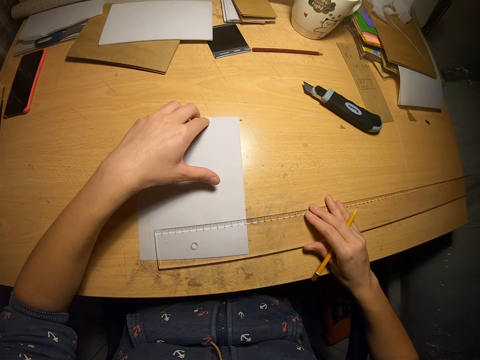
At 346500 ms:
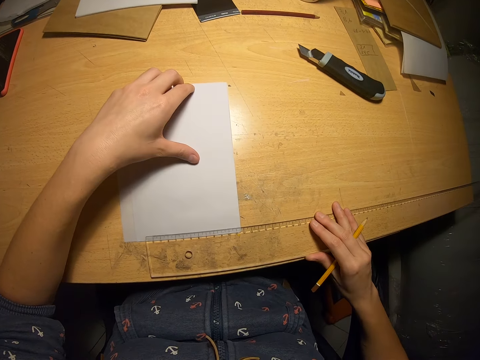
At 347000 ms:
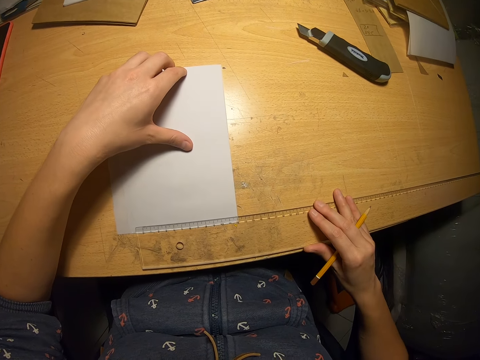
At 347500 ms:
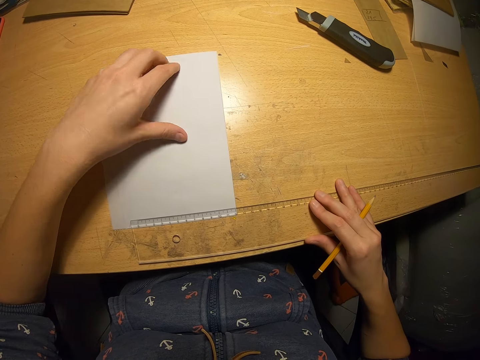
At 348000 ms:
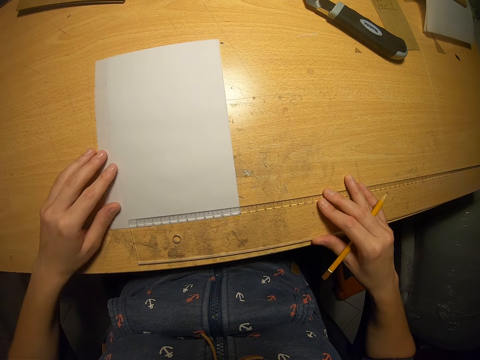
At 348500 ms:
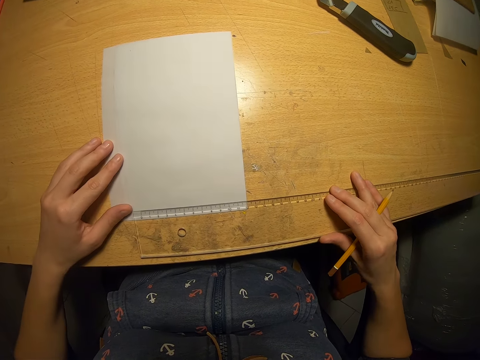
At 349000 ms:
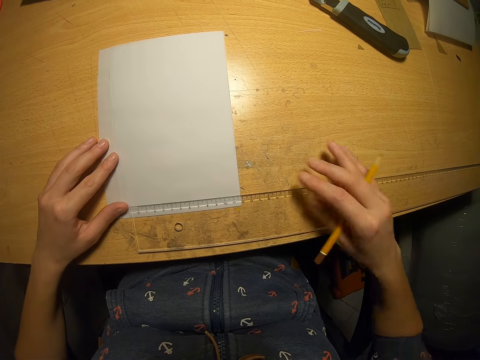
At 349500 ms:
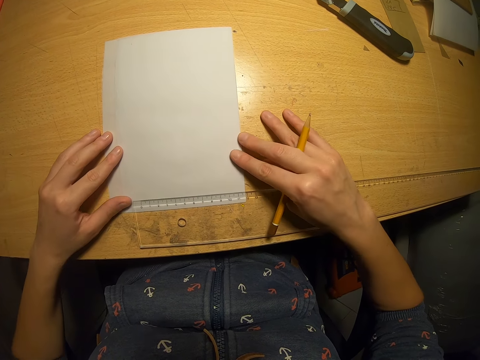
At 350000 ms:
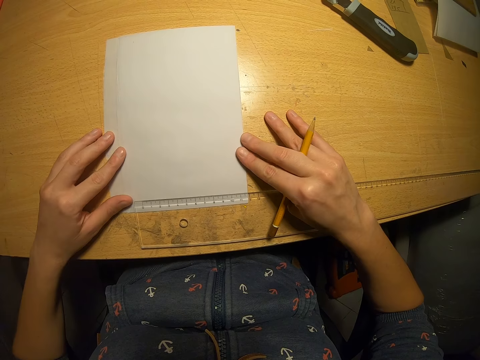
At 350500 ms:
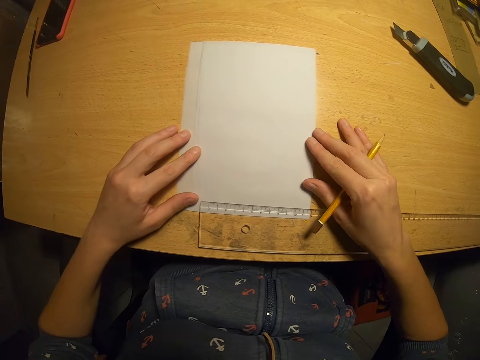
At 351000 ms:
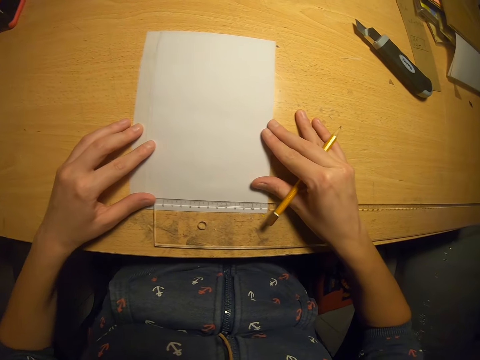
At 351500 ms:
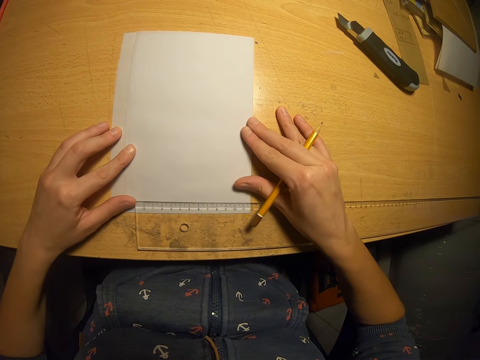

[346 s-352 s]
The camera wearer adjusts the ruler on the table. They measure the papers with the ruler.

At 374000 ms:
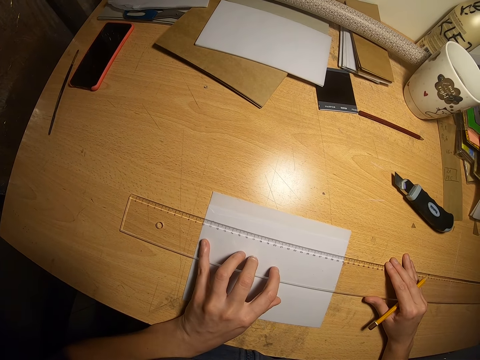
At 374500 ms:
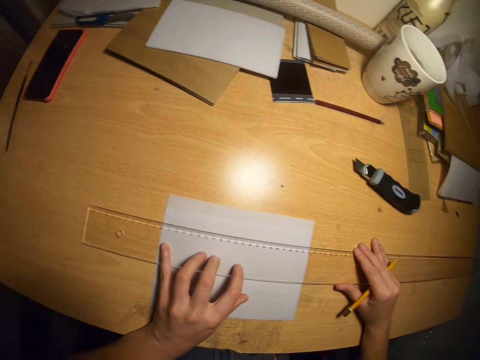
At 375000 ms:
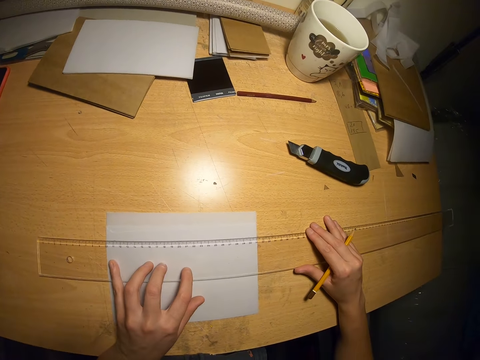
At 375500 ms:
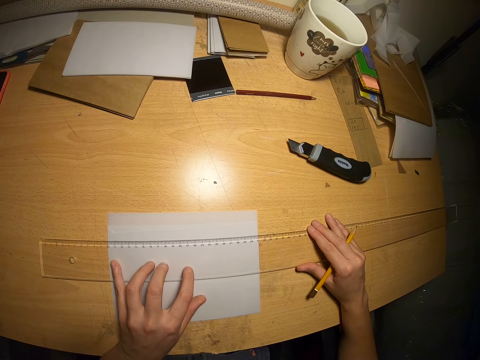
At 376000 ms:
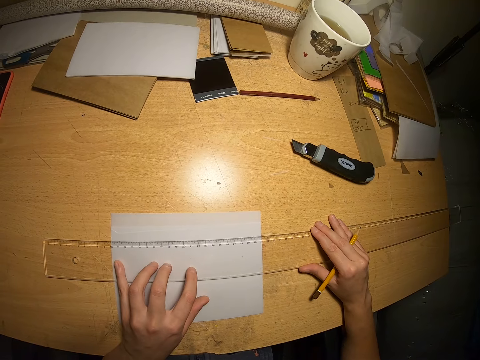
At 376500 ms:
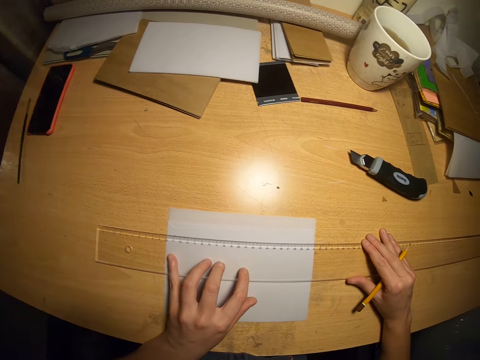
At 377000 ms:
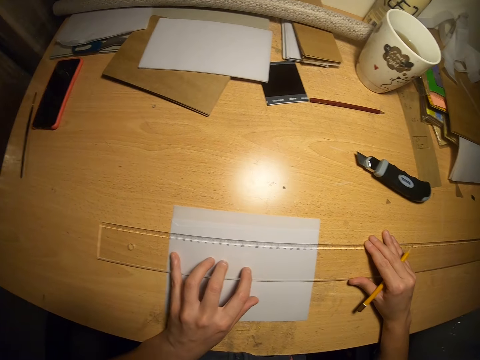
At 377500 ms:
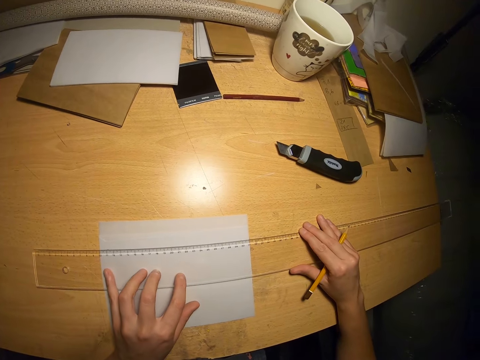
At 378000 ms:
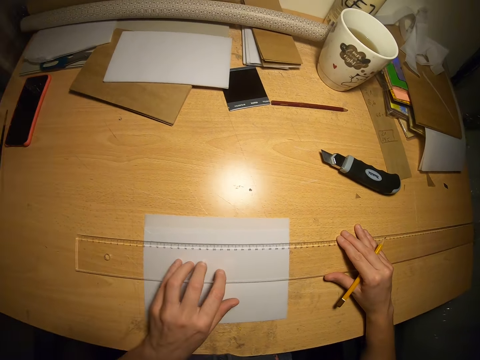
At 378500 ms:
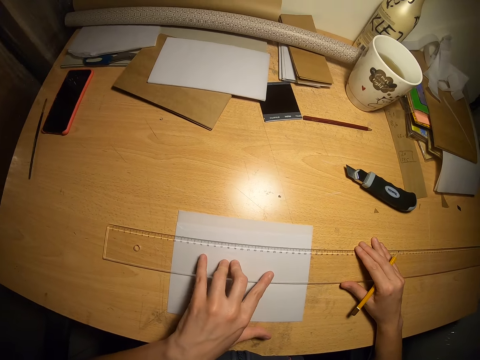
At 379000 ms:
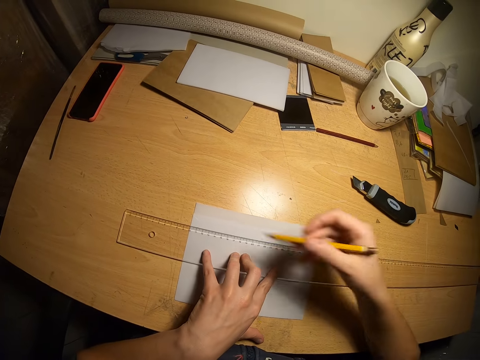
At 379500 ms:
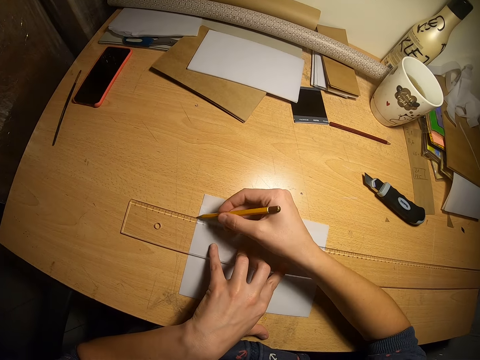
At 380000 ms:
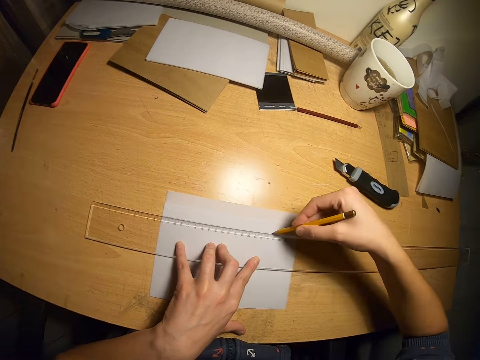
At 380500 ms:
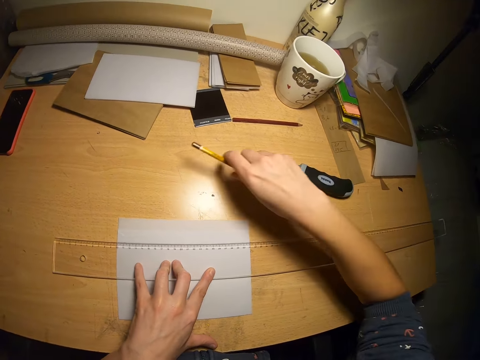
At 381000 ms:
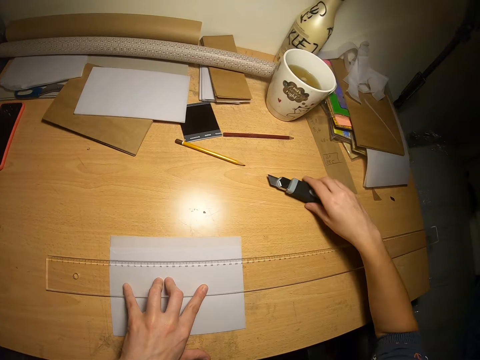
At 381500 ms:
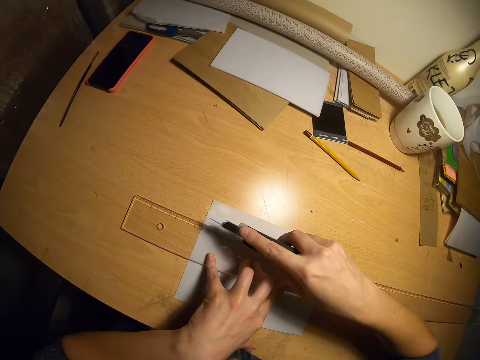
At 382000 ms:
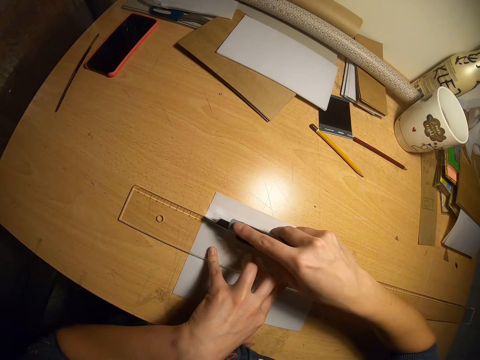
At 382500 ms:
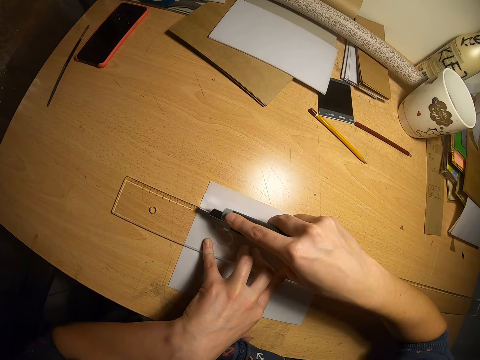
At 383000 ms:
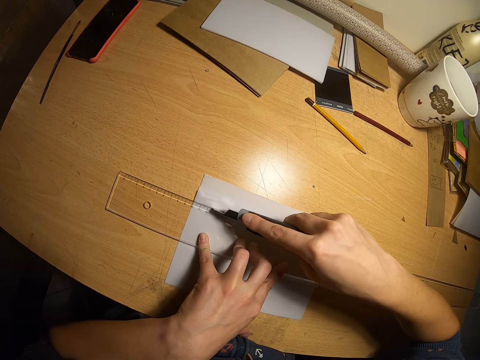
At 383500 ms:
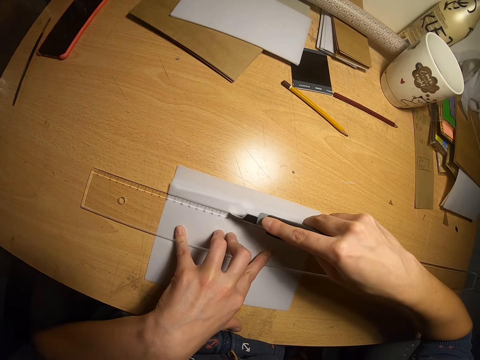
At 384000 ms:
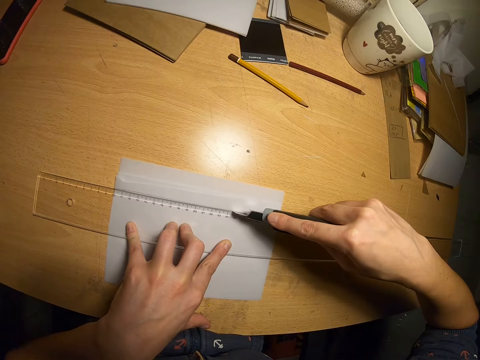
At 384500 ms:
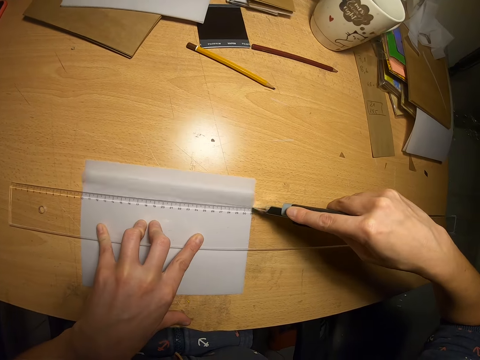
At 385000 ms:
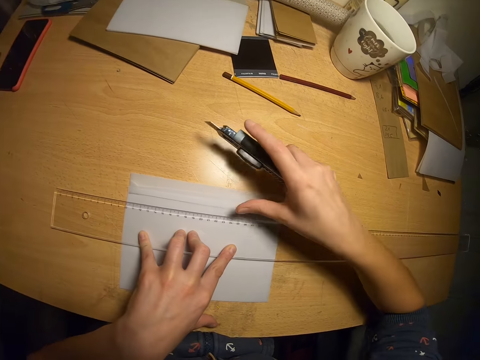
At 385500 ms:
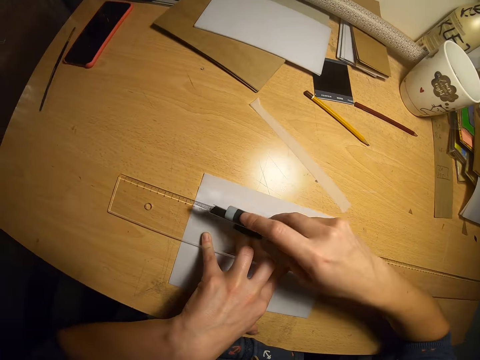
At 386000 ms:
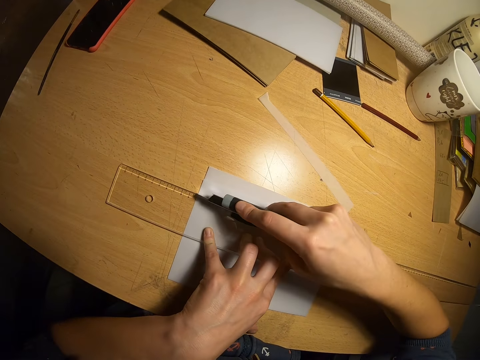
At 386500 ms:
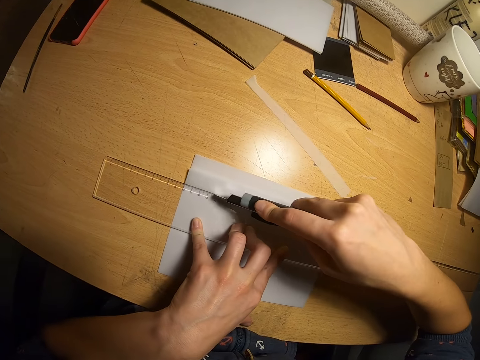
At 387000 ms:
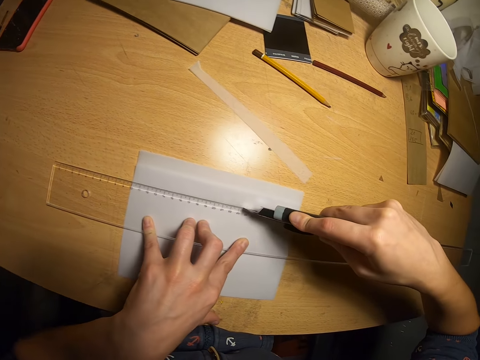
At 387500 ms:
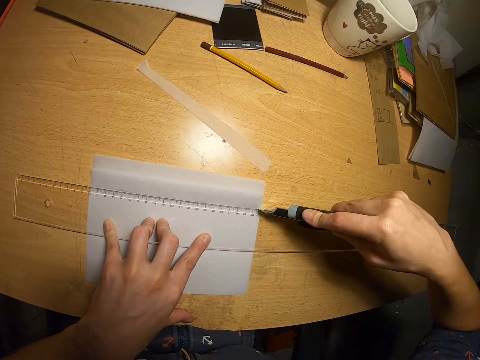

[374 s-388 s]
The camera wearer looks at the ruler. They draw a line on the papers with the pencil. They drop the pencil on the table. They pick the paper cutter or knife from the table. They cut the papers with the paper cutter. They remove the piece of paper. They cut the papers with the knife.

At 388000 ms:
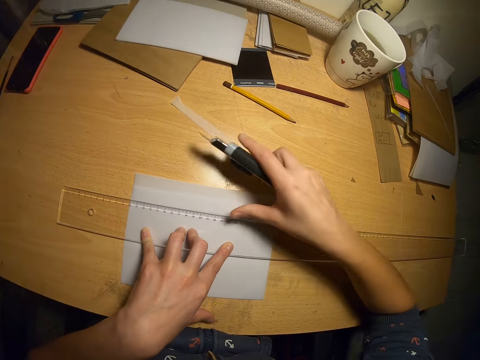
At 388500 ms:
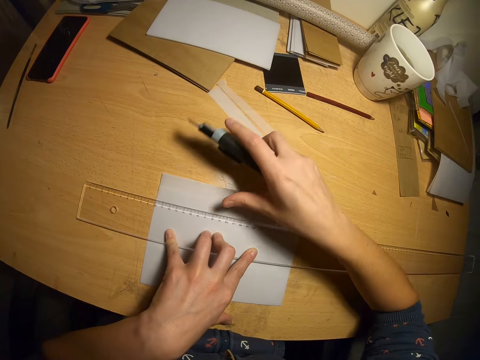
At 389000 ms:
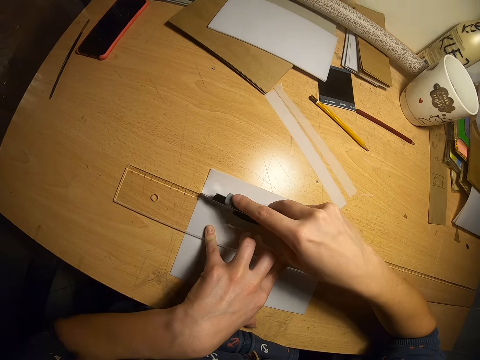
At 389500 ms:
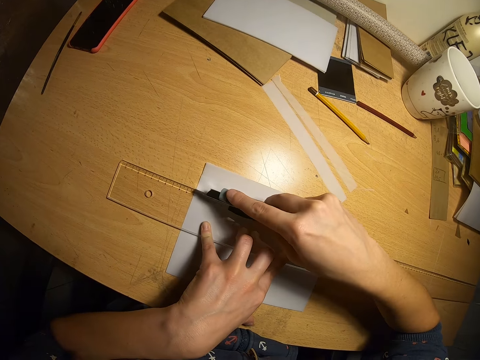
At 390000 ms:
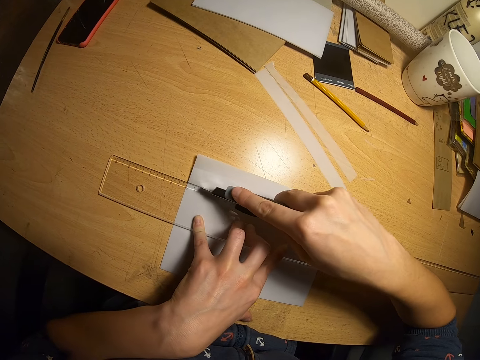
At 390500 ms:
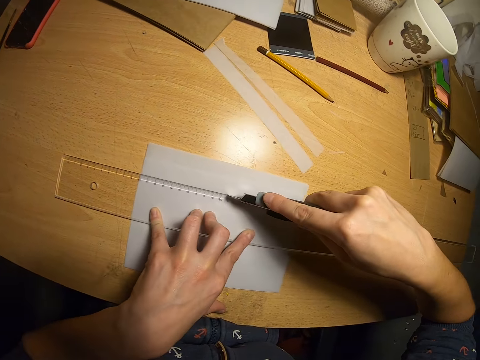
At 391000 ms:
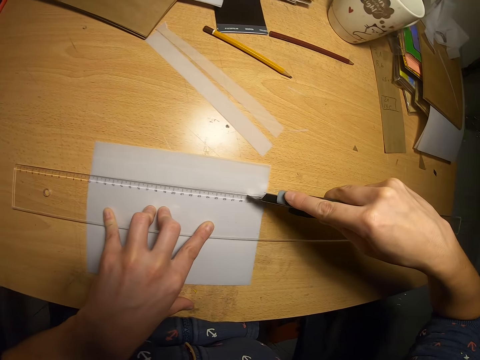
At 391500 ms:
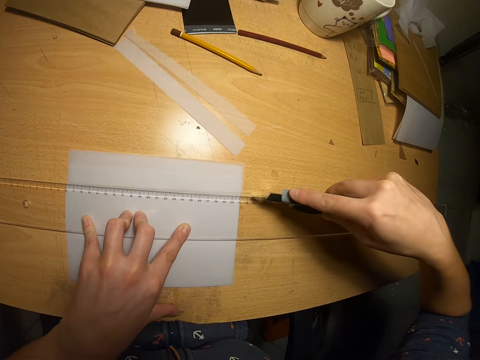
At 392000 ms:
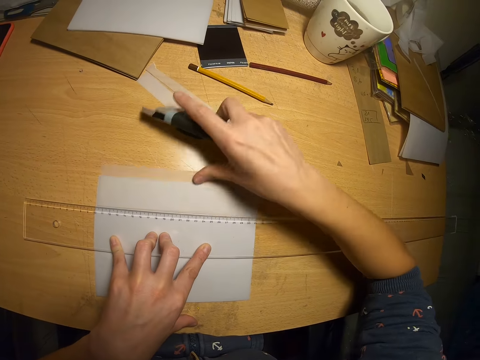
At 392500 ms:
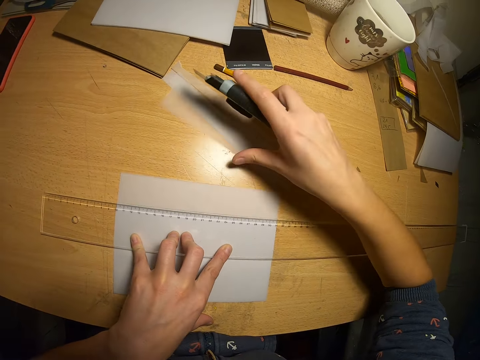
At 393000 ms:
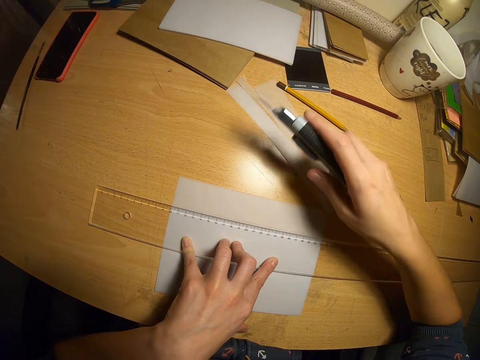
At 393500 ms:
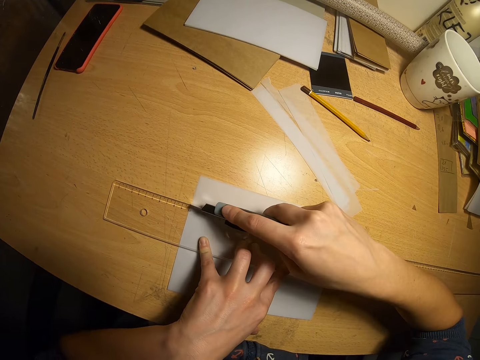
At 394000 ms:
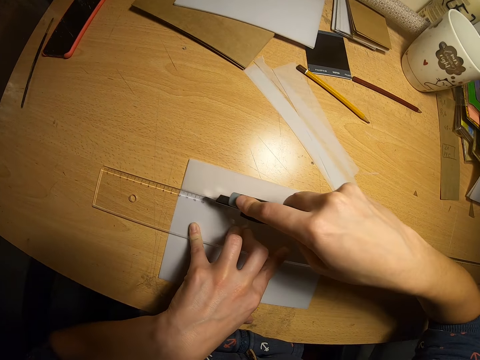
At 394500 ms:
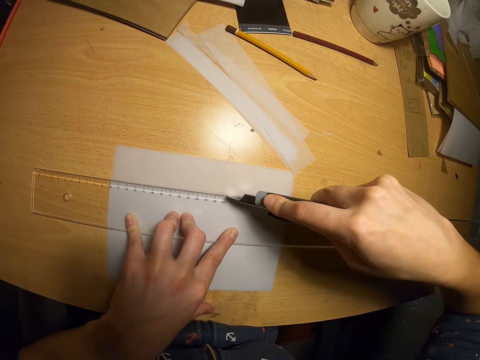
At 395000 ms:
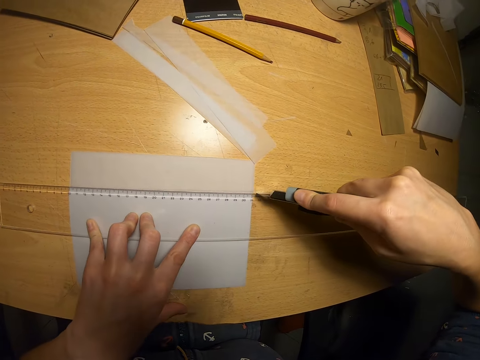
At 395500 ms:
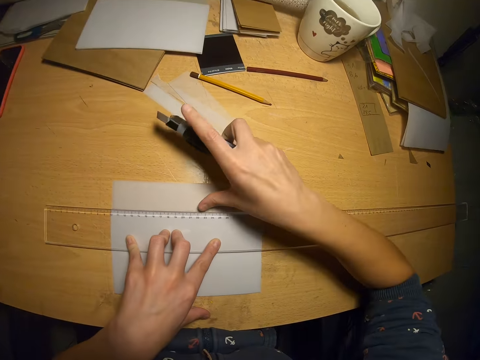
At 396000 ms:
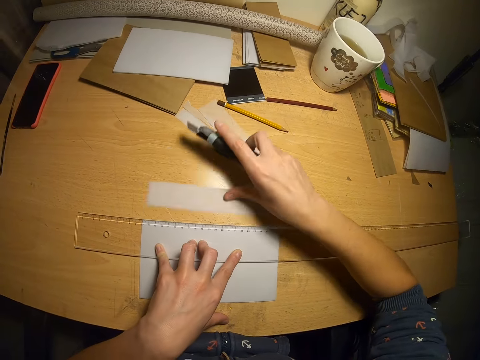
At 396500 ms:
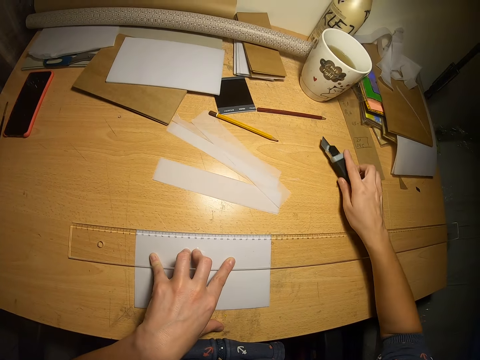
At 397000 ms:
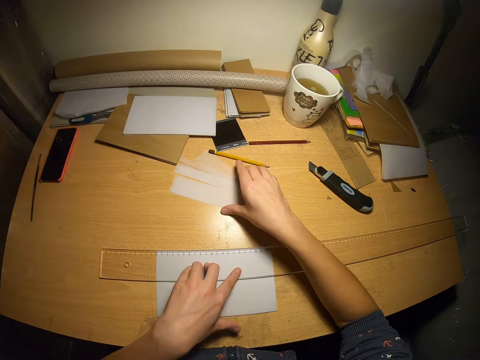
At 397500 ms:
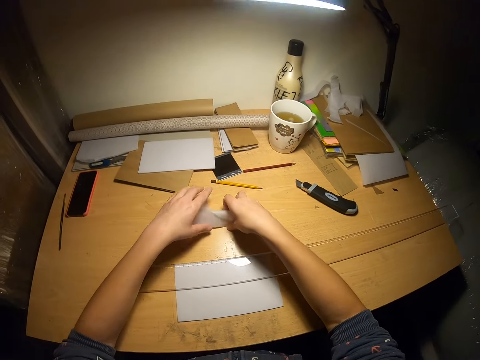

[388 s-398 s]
The camera wearer removes the piece of paper. They cut the papers with the knife. They remove the piece of paper. They cut the papers with the knife. They remove the piece of paper. They put the knife on the table. They collect the pieces of paper.
